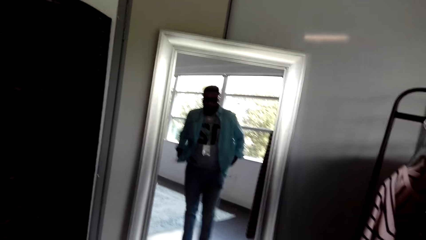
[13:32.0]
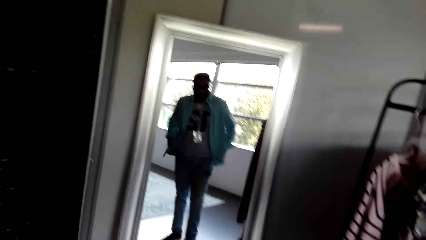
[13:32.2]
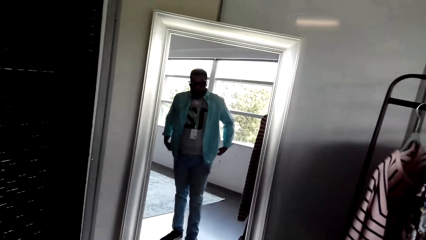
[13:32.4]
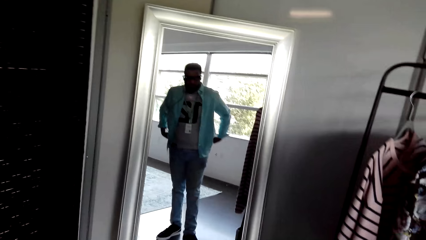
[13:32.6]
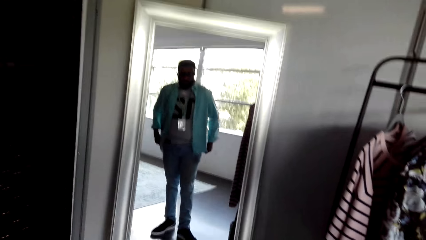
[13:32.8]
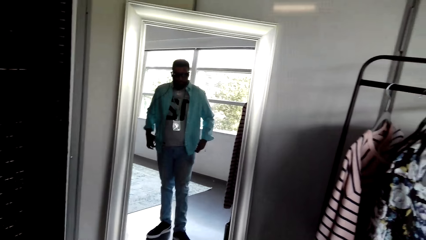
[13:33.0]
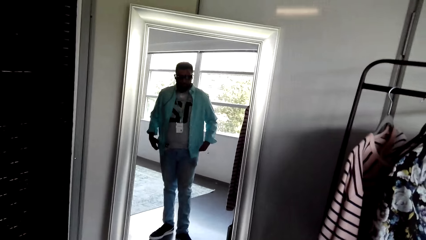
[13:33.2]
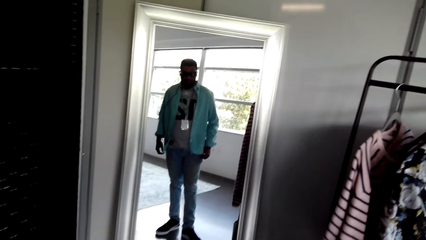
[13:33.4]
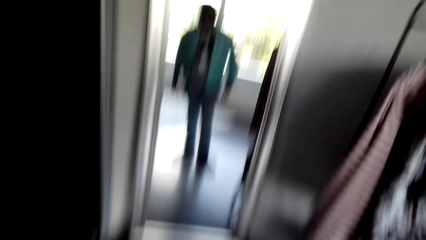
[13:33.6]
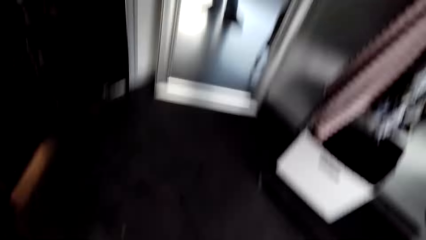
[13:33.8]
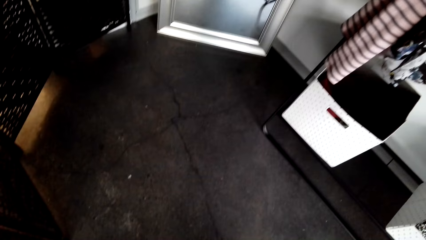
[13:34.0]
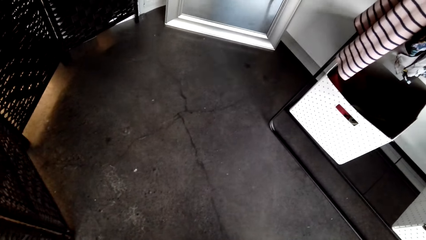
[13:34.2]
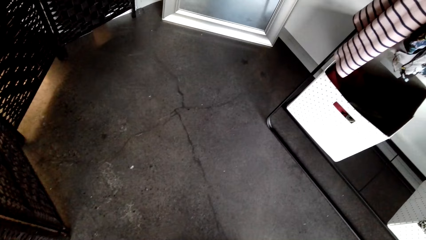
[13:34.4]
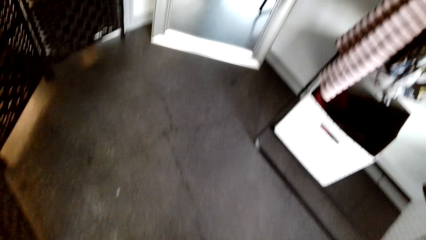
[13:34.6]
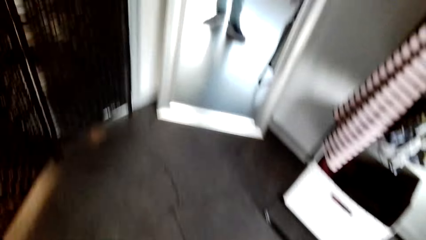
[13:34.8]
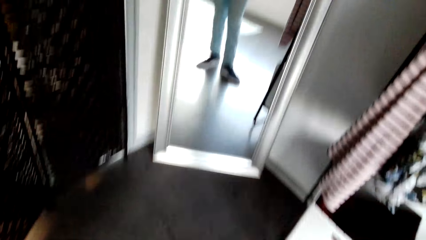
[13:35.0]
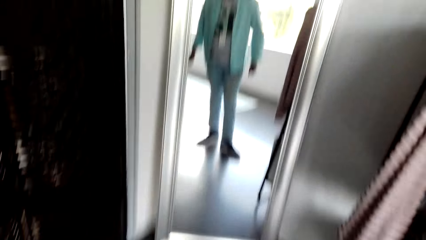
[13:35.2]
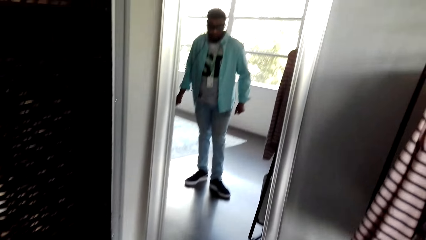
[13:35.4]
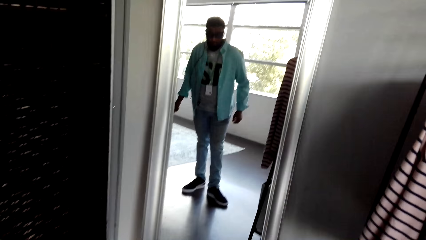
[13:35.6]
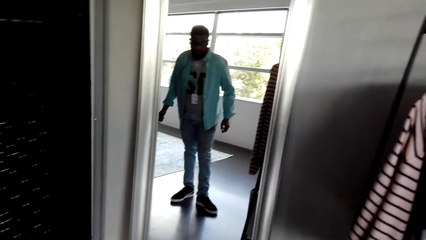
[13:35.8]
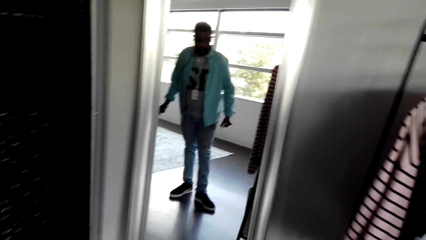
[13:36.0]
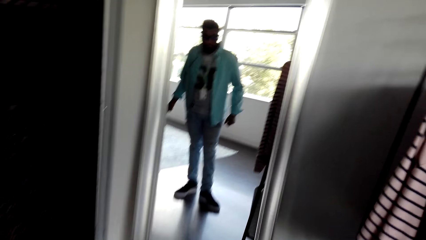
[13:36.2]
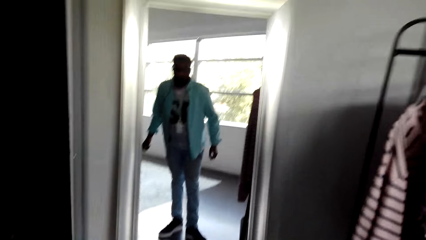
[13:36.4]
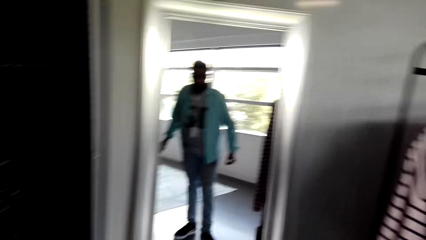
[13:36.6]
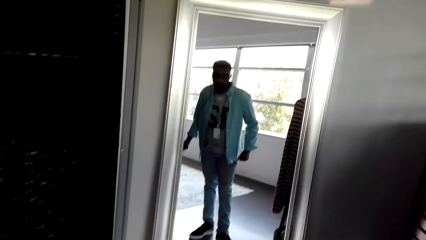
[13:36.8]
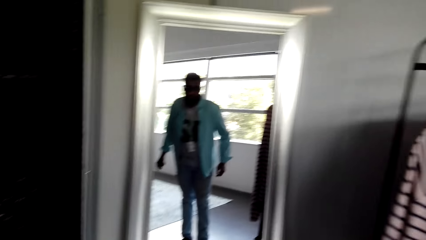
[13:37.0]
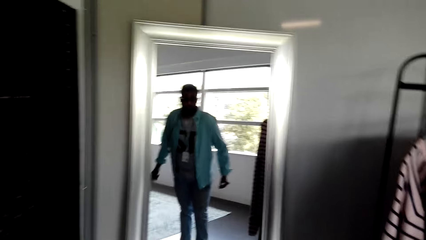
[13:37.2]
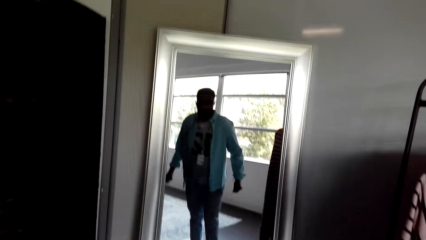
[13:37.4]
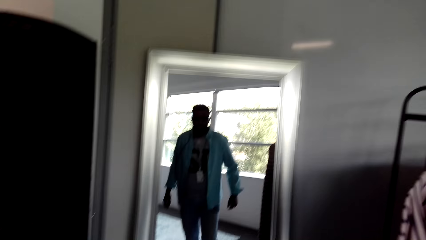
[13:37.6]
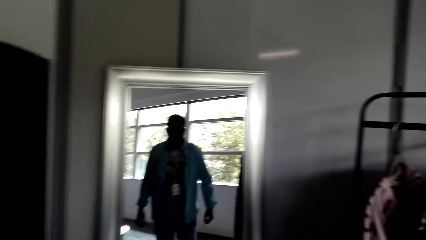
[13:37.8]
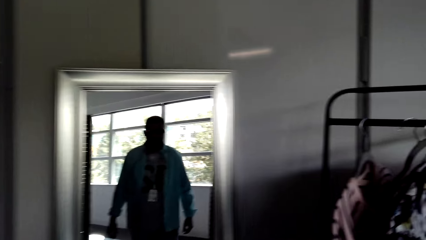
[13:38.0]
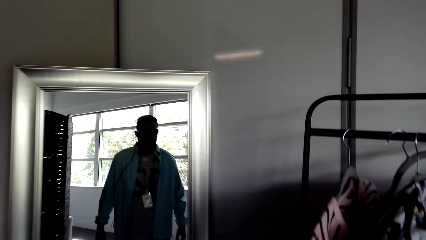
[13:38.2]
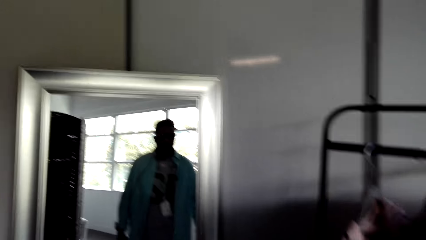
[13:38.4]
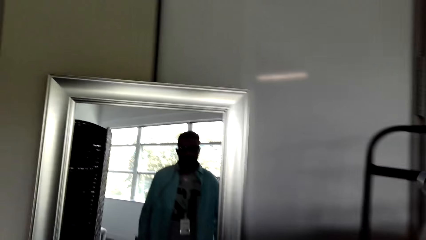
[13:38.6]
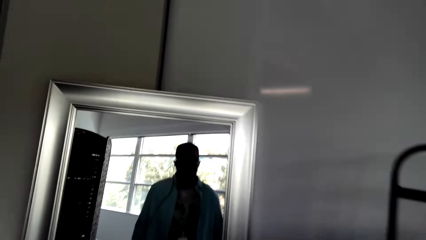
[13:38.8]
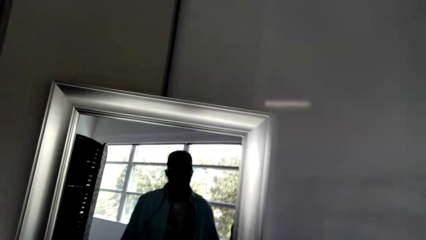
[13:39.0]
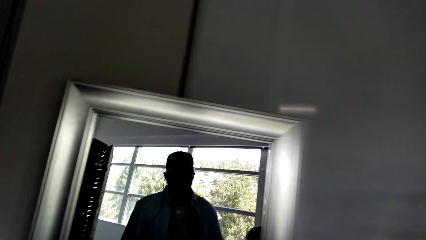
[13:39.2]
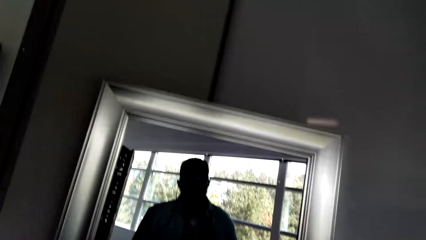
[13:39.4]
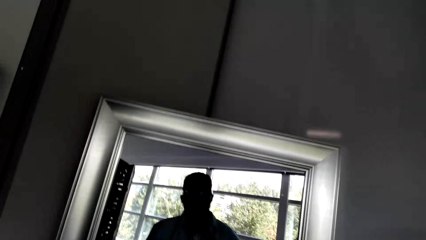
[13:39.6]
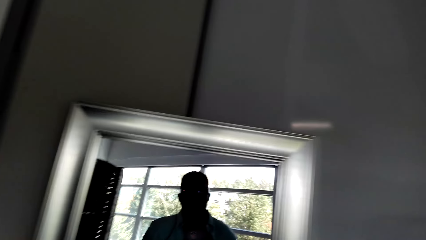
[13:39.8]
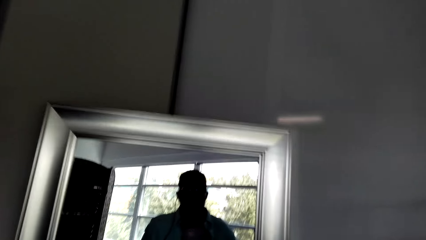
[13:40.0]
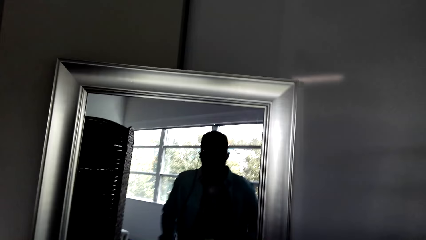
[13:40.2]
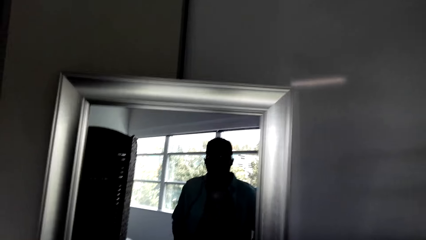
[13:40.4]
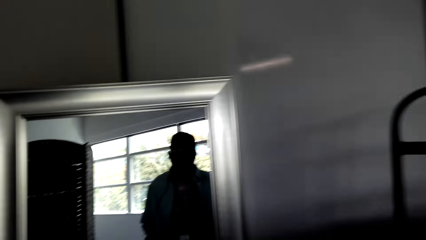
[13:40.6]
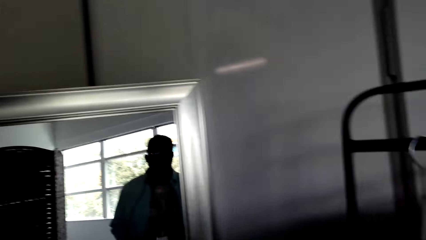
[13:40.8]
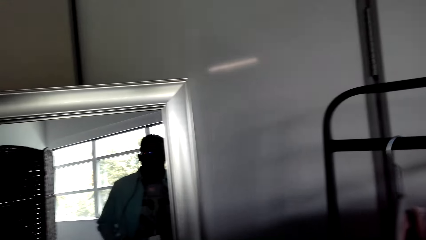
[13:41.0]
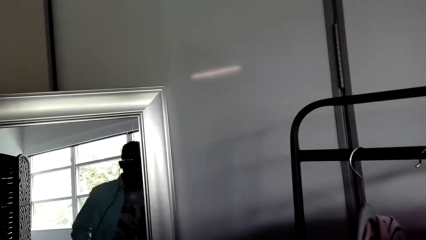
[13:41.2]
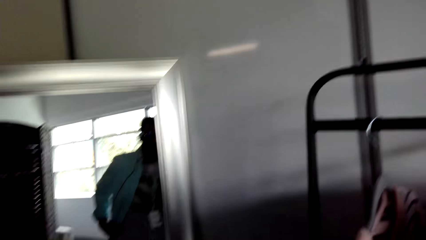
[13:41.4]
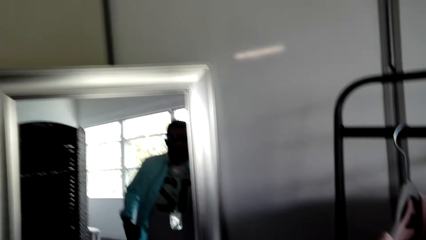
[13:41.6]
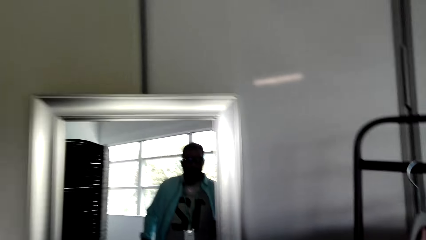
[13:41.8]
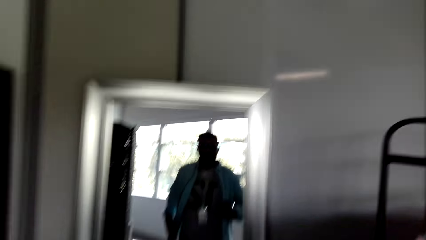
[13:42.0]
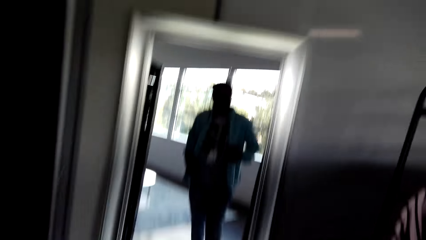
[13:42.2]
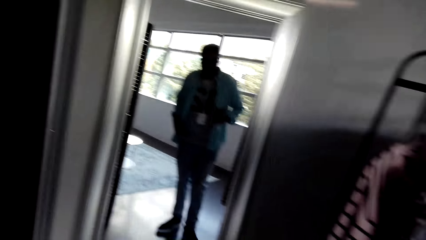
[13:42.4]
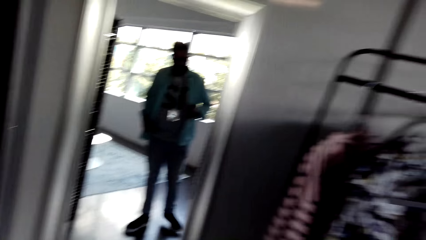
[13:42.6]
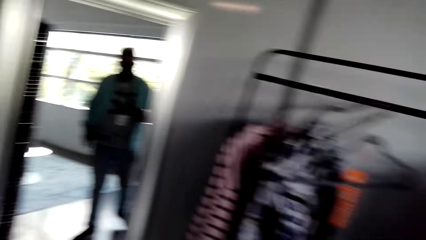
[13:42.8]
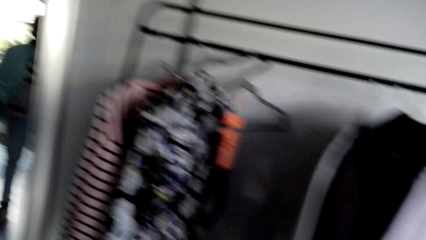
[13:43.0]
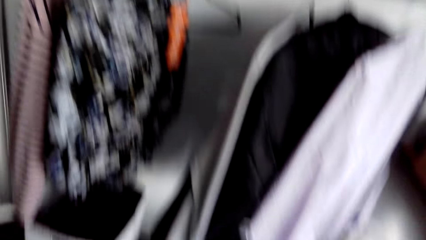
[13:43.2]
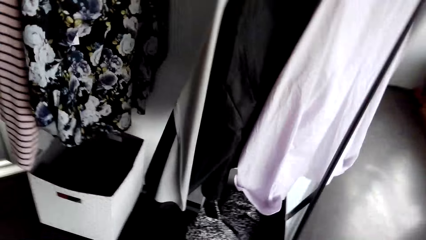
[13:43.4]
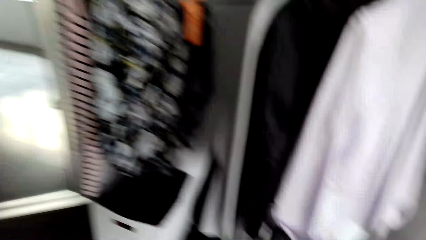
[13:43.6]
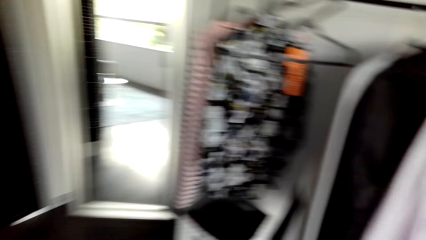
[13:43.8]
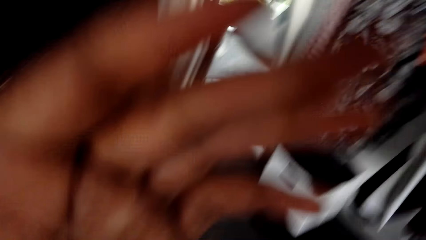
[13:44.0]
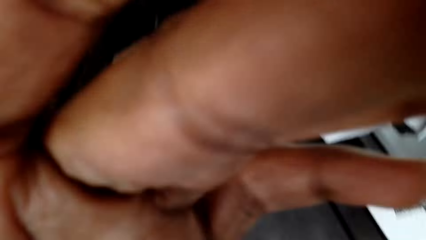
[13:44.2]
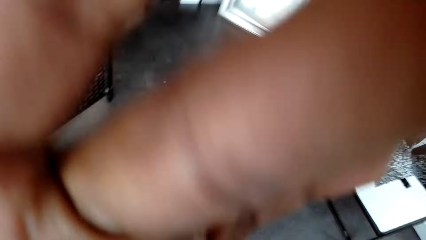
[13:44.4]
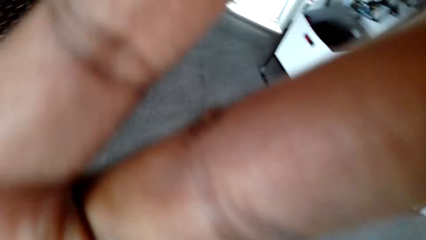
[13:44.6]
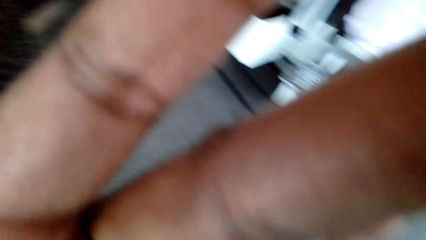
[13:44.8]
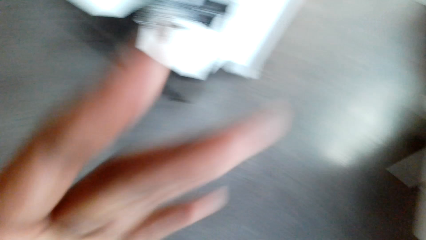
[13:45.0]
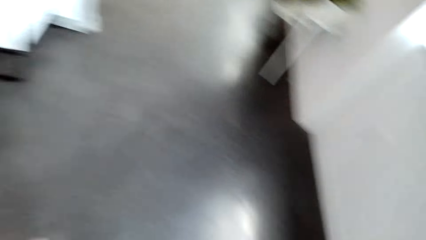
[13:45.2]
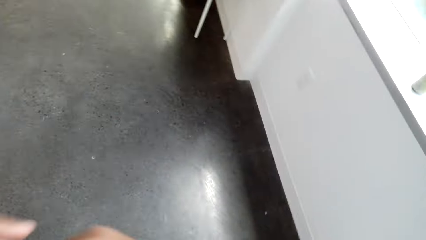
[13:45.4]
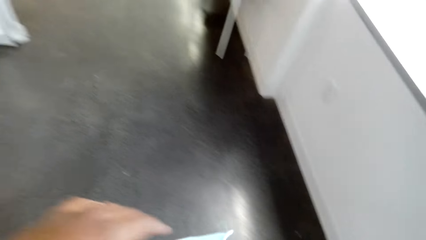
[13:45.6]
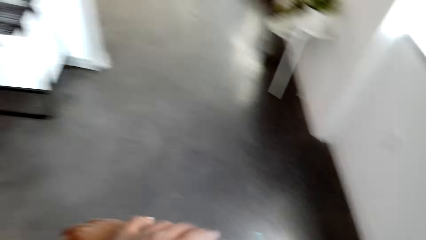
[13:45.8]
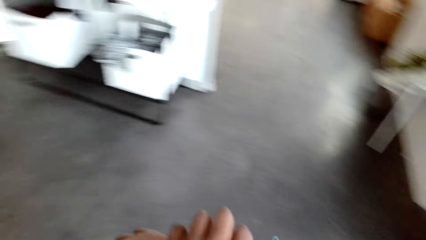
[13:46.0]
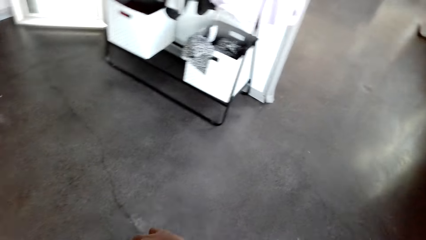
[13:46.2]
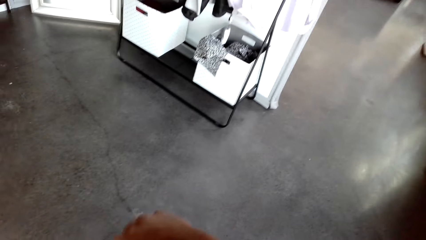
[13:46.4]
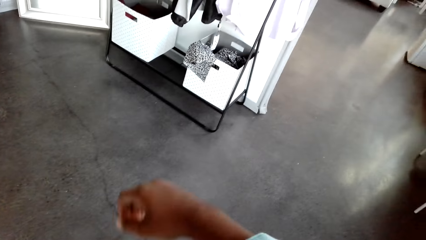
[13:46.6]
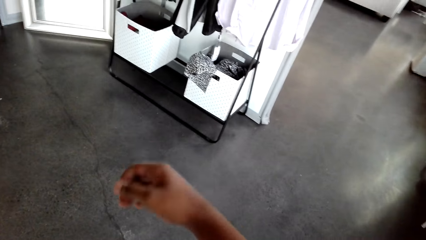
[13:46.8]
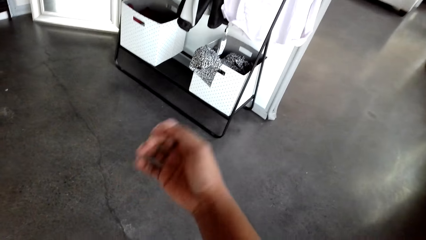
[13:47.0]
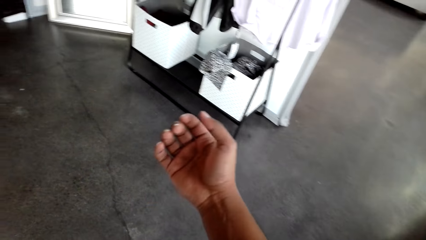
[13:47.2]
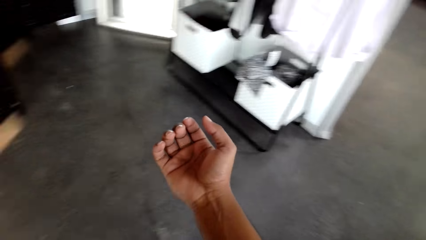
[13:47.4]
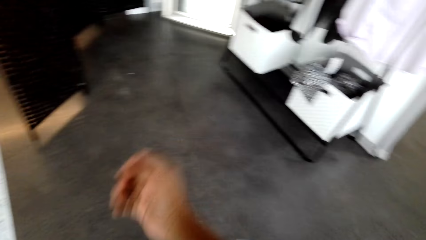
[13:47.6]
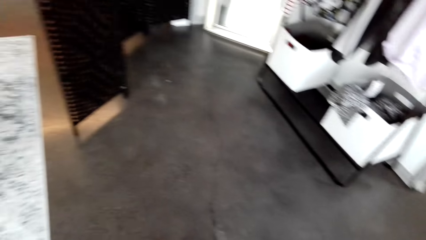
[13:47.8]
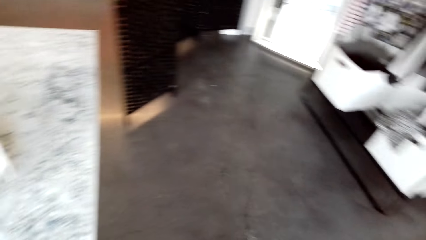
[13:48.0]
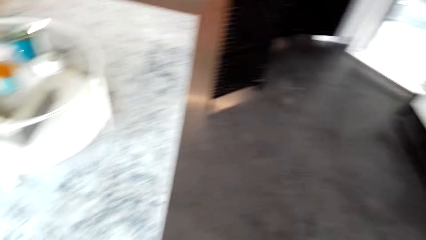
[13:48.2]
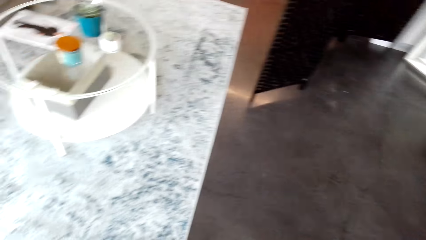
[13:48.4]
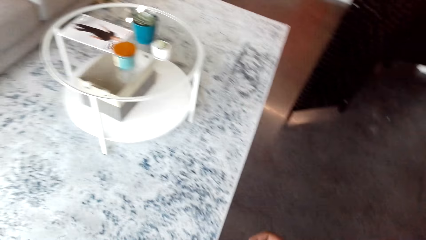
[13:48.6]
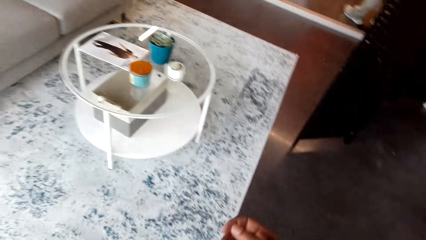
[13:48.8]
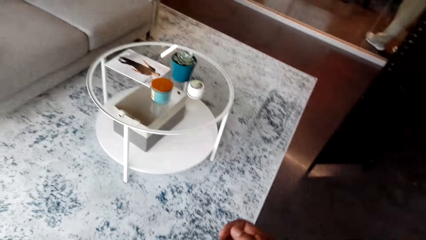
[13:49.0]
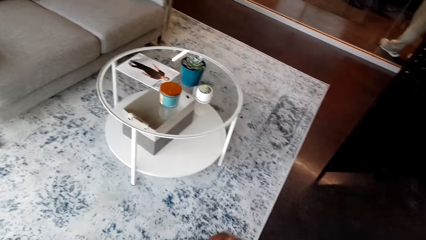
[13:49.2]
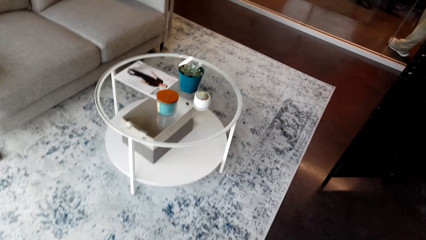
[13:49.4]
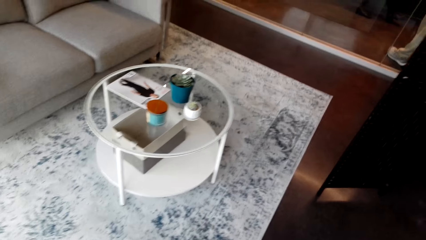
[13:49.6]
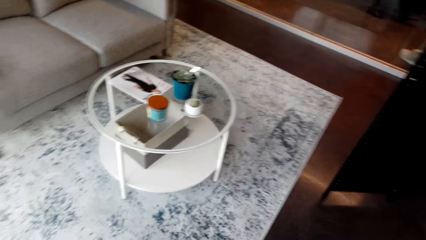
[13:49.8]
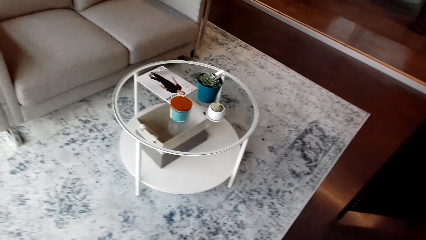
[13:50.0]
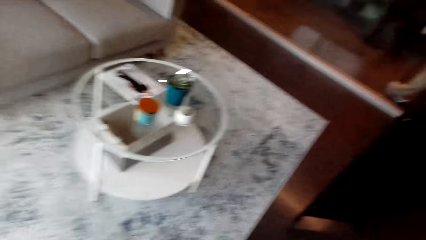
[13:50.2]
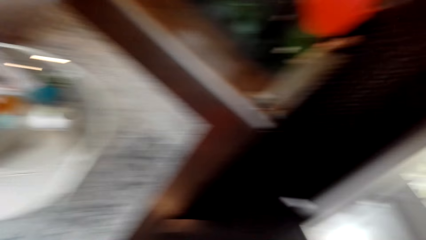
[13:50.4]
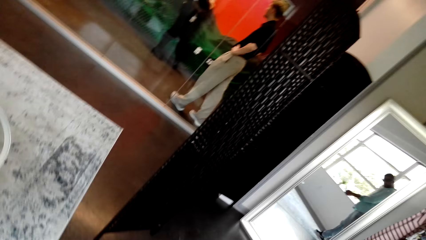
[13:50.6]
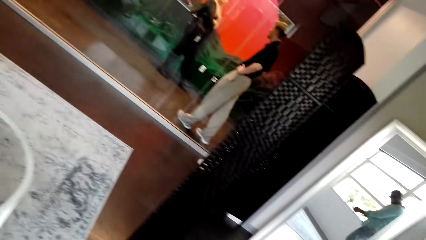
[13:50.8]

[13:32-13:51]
The camera wearer makes a step. He stretches the shirt. He looks at the ground. He looks at the mirror. He snaps his fingers. He looks at the mirror. He stretches the shirt. He looks at the mirror. He looks at the clothes. He touches the camera. He drops the left hand. He walks around. He lifts the right hand. He walks around.
